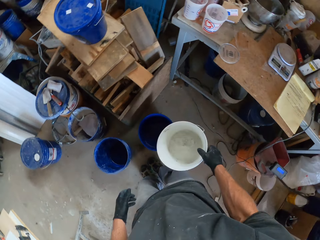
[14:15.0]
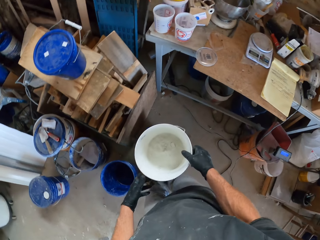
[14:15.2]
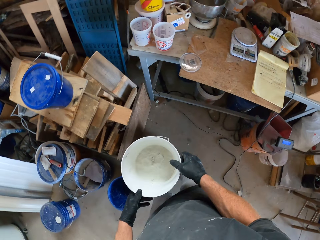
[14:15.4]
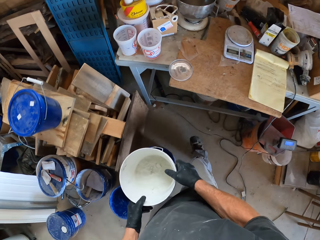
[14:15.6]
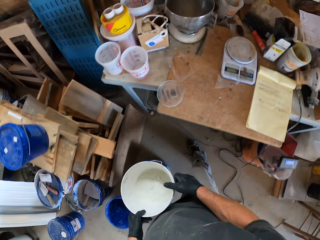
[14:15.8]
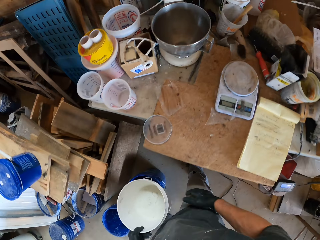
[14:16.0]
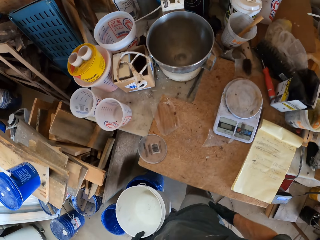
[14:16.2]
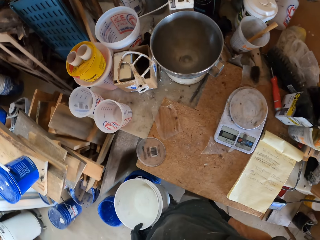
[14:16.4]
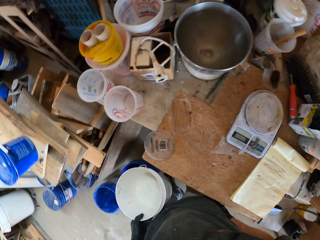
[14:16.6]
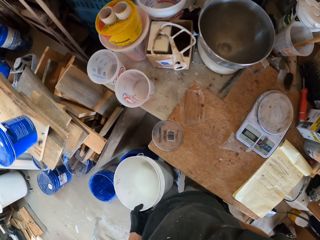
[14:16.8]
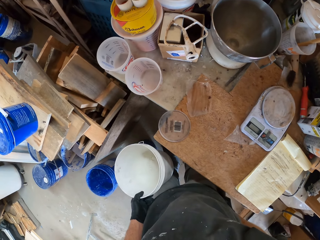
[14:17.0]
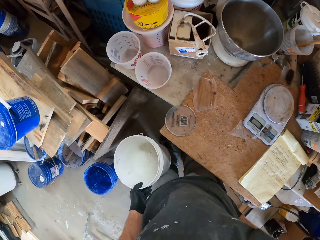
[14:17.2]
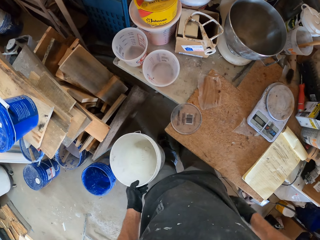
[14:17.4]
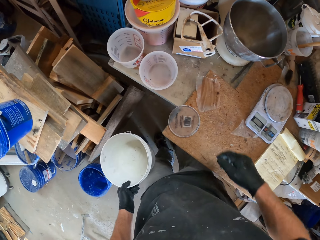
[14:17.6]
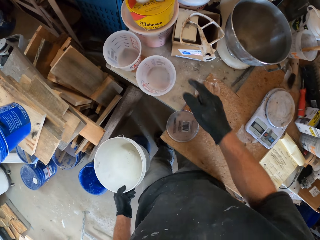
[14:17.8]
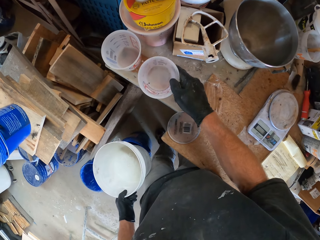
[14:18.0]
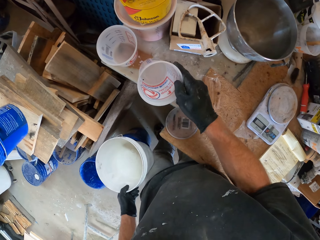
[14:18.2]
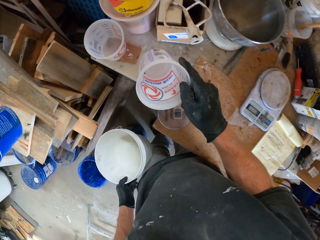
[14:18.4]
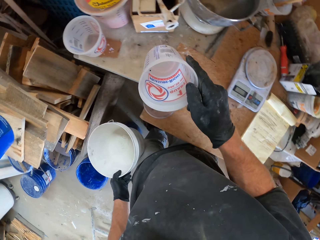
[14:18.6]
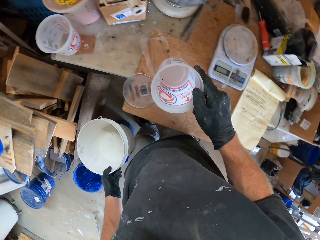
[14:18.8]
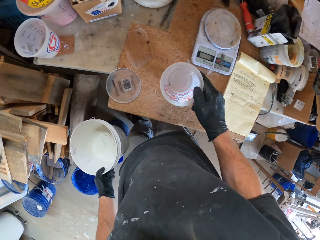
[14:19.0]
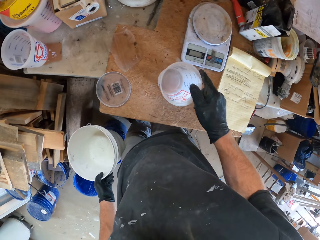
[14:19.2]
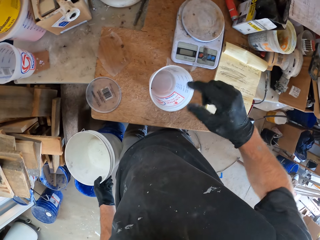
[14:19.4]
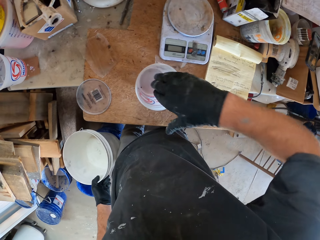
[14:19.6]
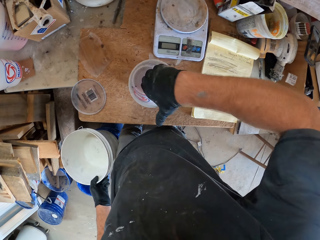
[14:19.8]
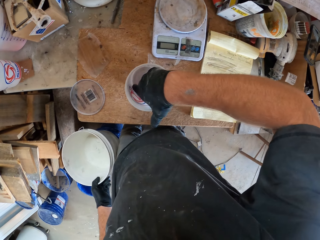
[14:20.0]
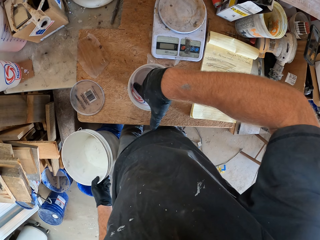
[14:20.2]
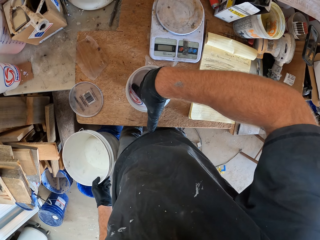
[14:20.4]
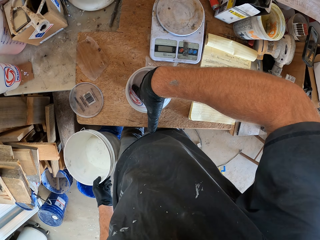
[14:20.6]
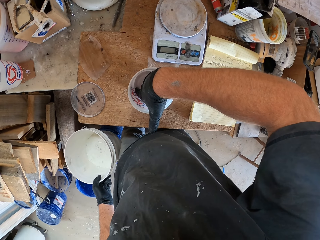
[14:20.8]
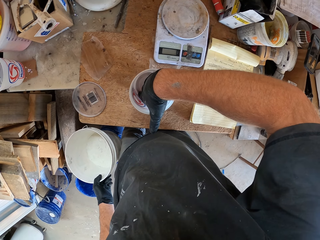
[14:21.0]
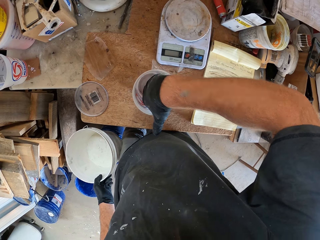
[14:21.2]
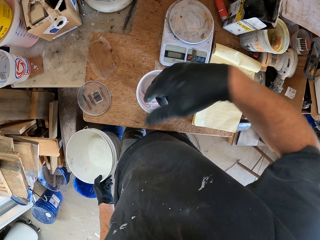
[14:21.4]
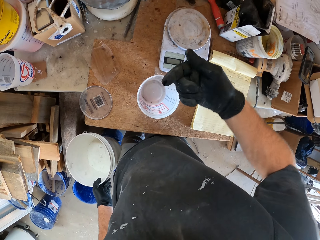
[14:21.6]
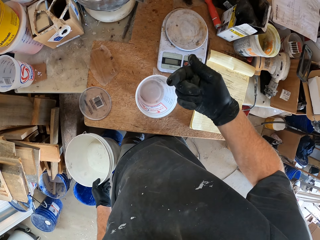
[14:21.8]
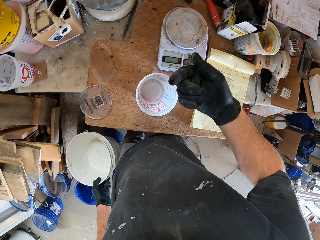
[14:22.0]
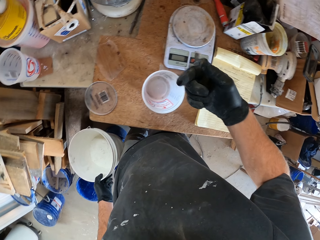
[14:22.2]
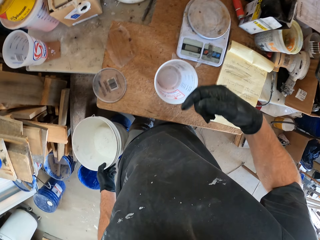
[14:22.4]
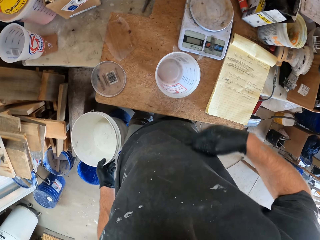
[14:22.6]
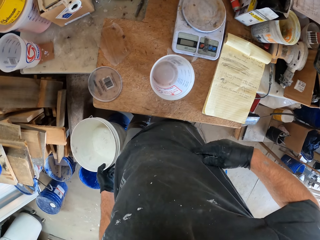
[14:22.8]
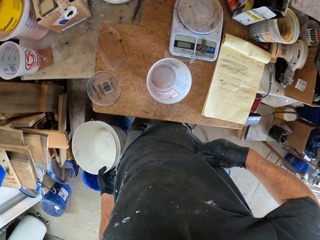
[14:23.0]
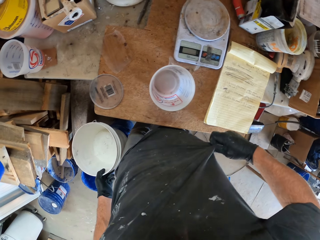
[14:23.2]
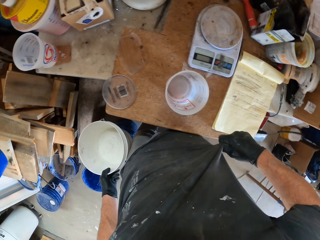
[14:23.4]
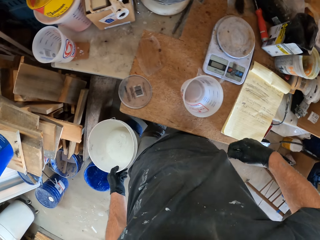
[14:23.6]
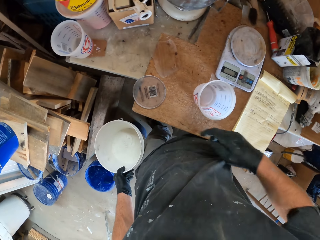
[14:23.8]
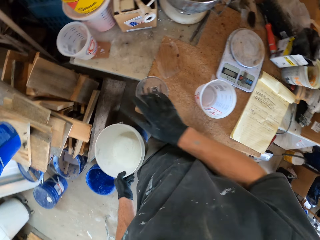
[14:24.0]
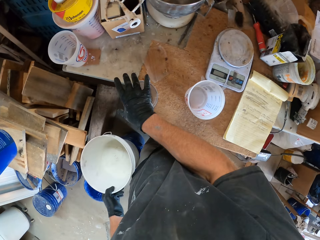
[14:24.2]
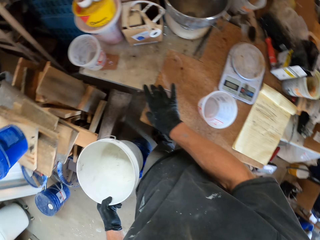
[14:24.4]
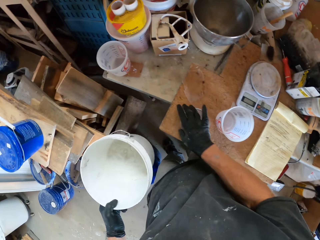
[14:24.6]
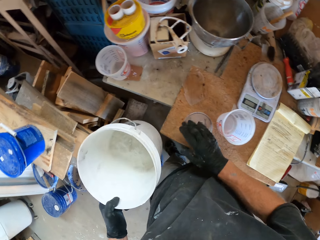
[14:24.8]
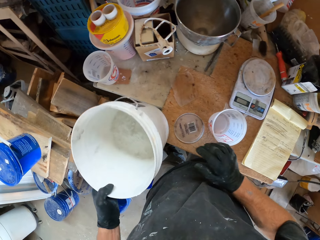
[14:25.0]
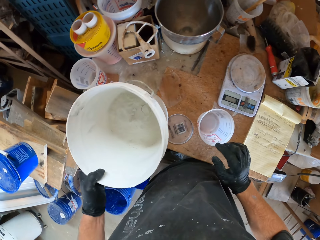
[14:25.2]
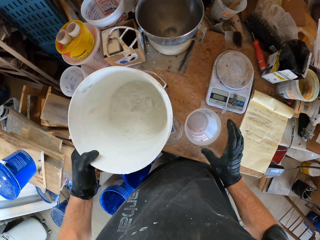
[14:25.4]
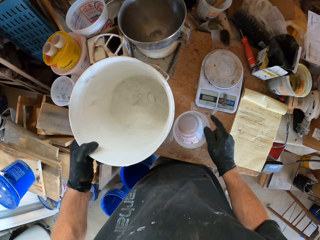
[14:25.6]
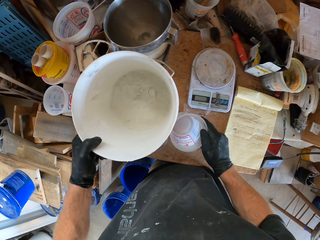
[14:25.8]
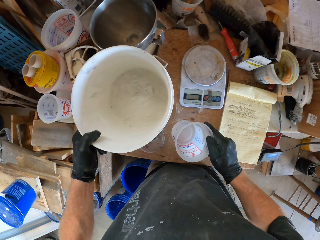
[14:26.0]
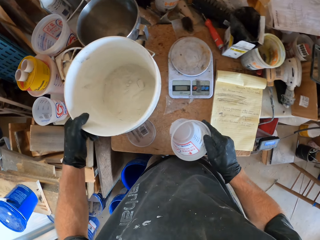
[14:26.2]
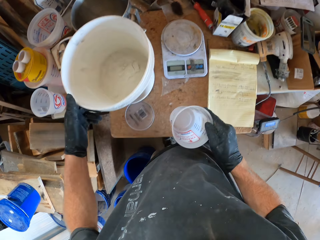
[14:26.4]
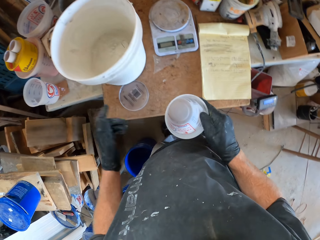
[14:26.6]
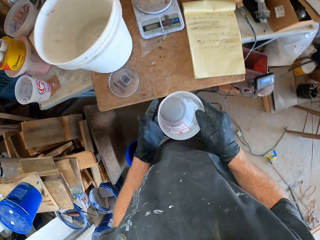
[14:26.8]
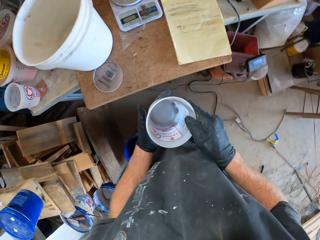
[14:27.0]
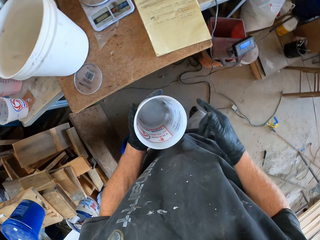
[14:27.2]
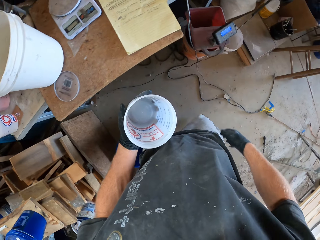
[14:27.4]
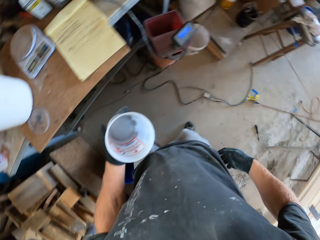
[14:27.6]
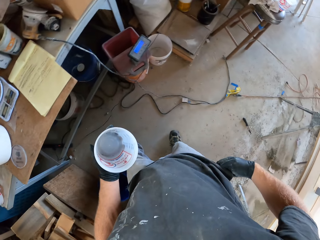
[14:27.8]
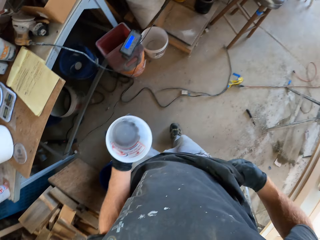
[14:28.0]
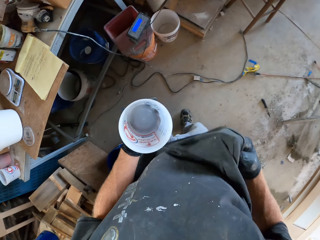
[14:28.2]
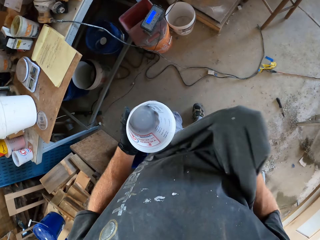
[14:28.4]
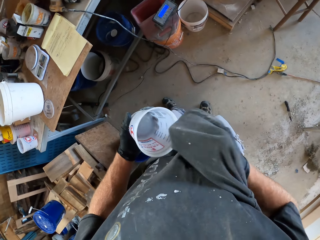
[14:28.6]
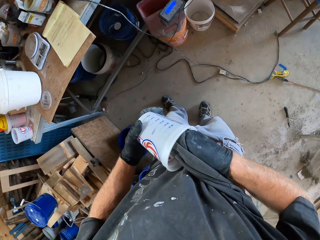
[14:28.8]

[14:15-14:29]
The camera wearer passes the white bucket from his right hand to his left hand. He touches his trousers with his right hand. He removes his right hand from his trousers. He picks up a small container with his right hand. He drops the small container on a table beside him. He touches the small container with his right hand. He puts his finger in the container. He removes his right hand from the small container. He checks for dirt inside the container. He cleans the dirt on his right finger with his shirt. He moves the container. He moves a lid on the table with his right hand. He drops the white bucket on the table with his left hand. He picks the small container with his right hand from the table. He passes the small container from his right hand to his left hand. He cleans the small container with his shirt.

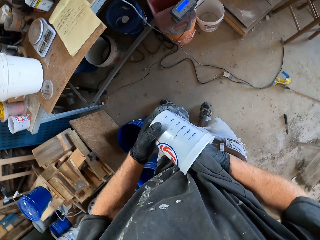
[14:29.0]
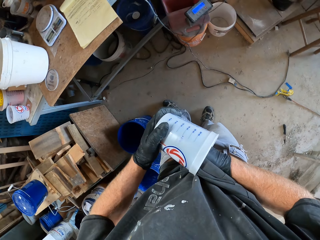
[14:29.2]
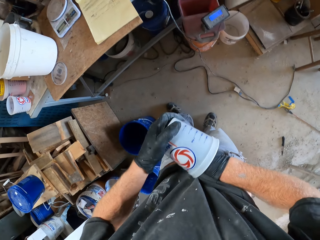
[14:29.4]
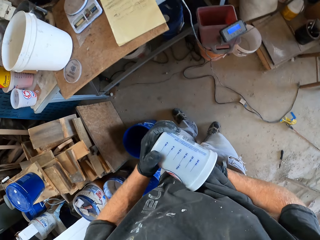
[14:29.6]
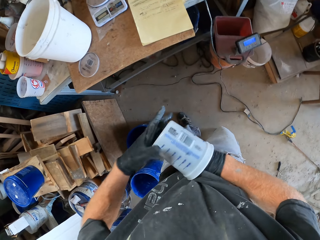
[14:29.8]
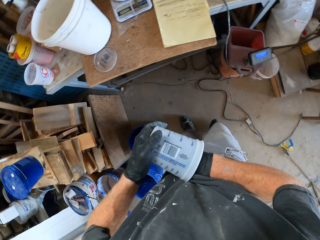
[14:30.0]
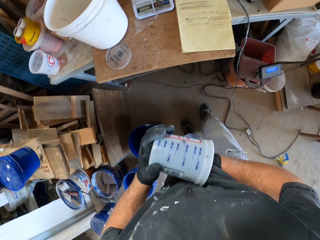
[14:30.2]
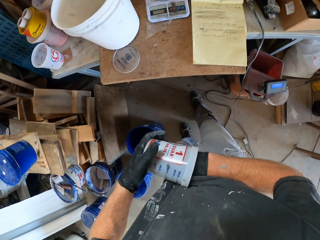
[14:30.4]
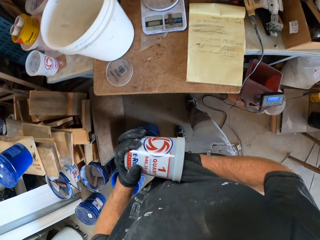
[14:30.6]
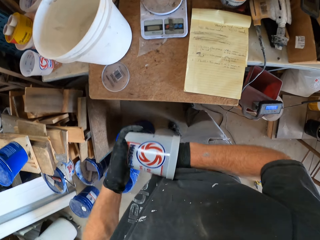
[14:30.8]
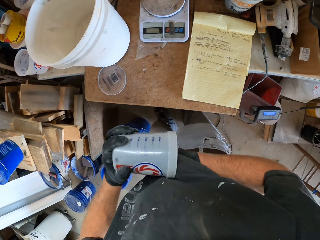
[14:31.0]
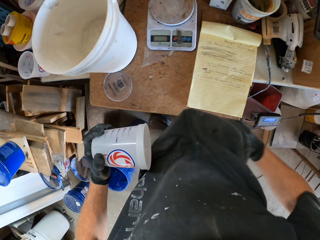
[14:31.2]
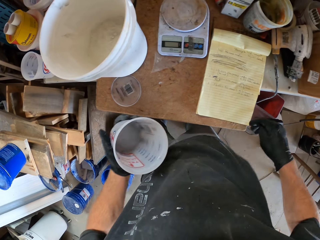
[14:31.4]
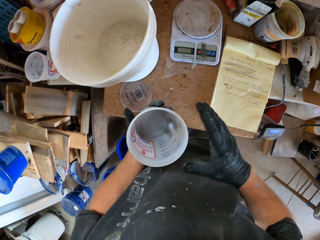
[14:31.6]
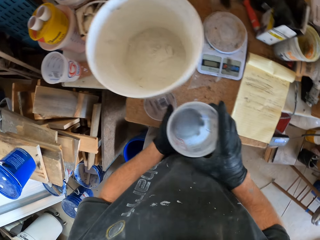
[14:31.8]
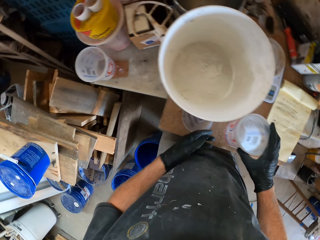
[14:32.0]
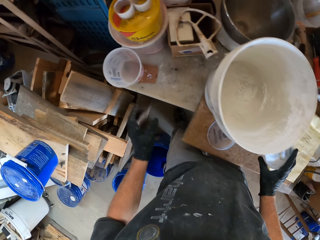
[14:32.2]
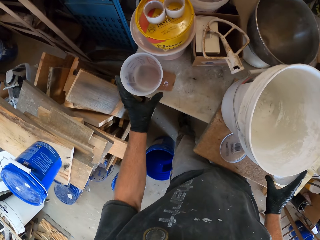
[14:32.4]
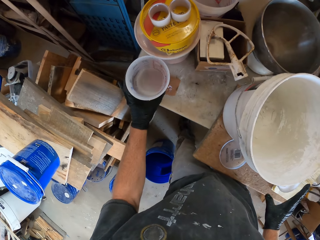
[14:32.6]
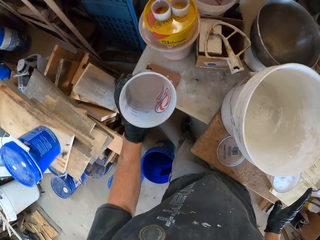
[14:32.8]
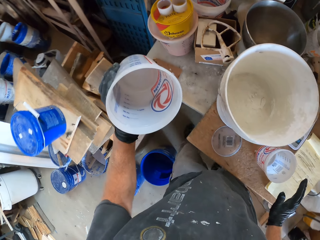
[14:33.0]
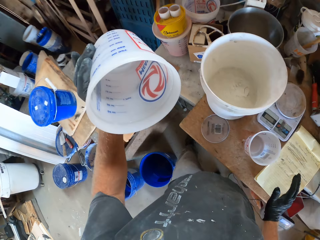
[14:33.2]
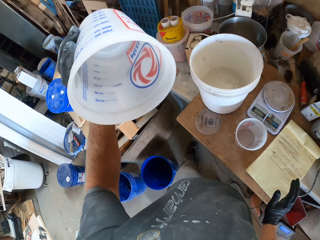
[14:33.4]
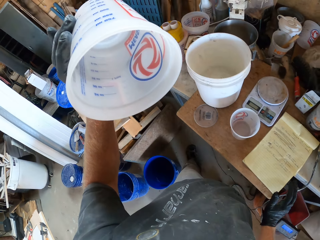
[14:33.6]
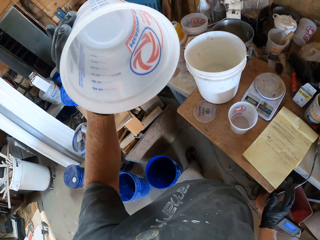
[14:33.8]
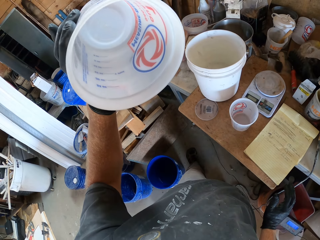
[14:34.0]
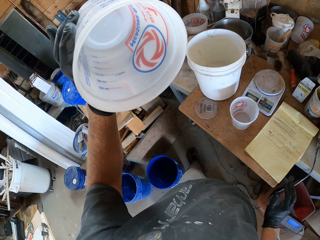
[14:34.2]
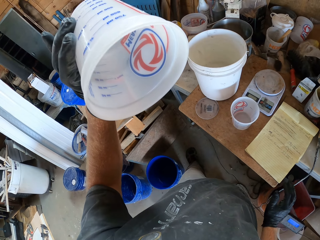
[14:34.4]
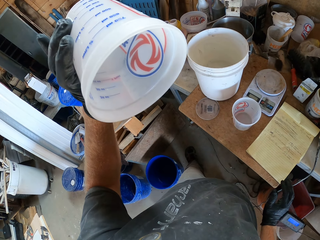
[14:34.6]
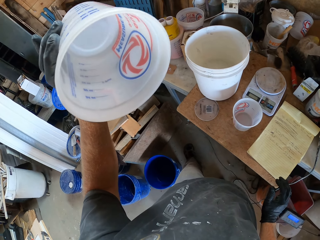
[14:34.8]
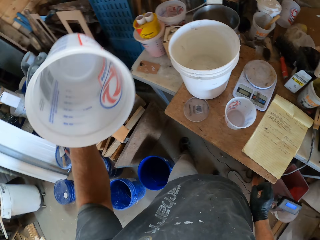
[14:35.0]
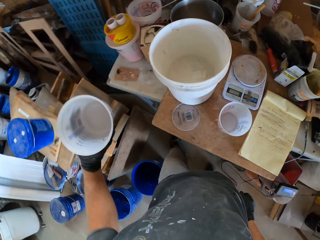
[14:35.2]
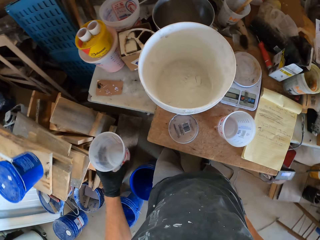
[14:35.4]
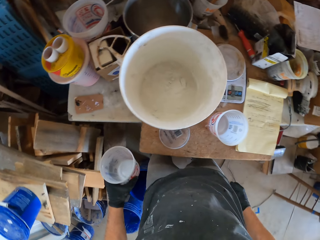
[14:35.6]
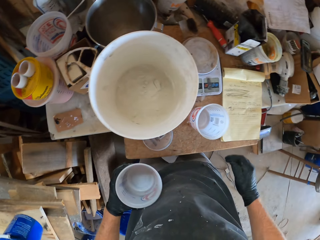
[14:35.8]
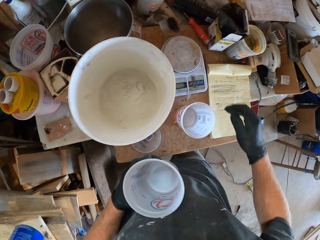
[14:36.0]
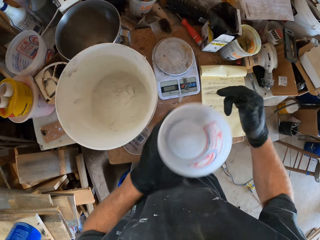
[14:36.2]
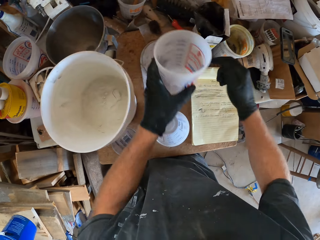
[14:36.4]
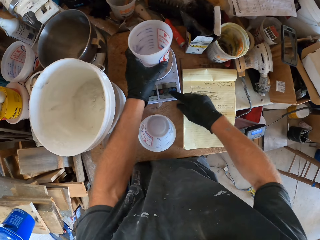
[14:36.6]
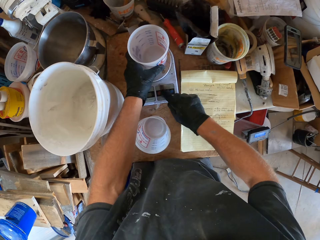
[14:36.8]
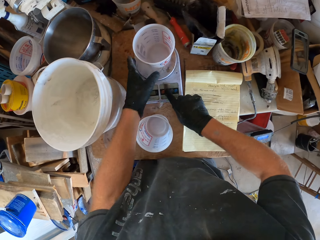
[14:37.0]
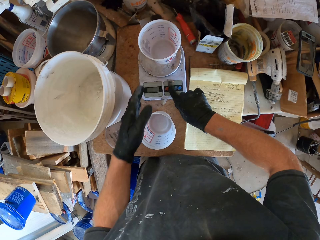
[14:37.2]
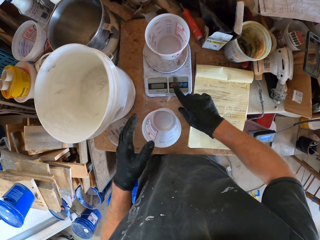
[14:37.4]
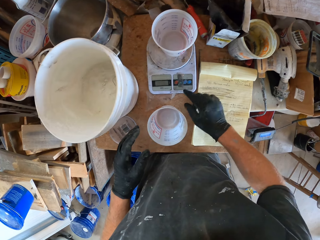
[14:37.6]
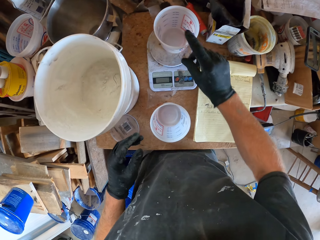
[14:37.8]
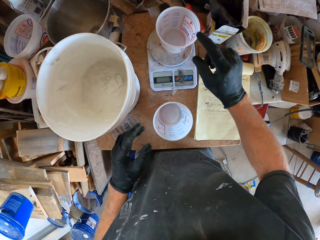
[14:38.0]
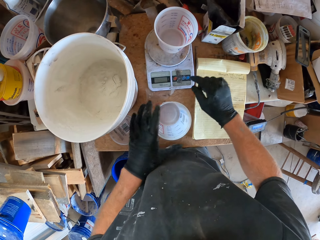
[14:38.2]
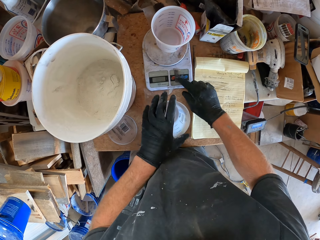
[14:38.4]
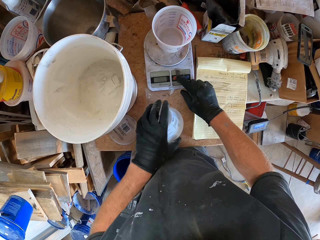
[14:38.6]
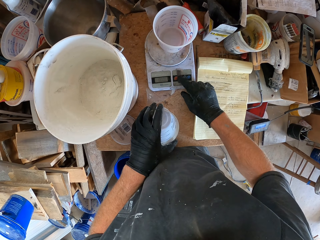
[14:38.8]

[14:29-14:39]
The camera wearer passes the small container from his left hand to his right hand. He picks another small container from another table with his left hand. He drops the small container on the table with his left hand. He checks the container for any dirt. He places the small container on a weighing scale with his left hand. He operates the weighing scale with his right hand. He lights the scale. He moves the first small container with his left hand.
